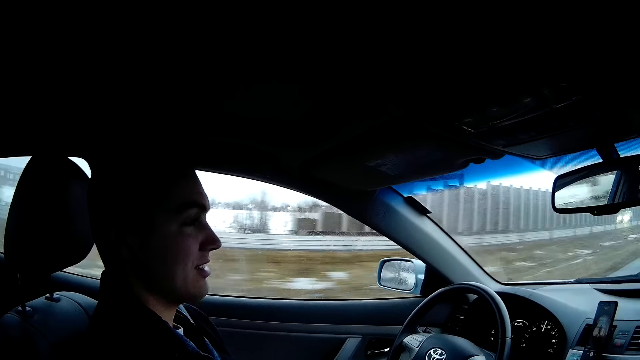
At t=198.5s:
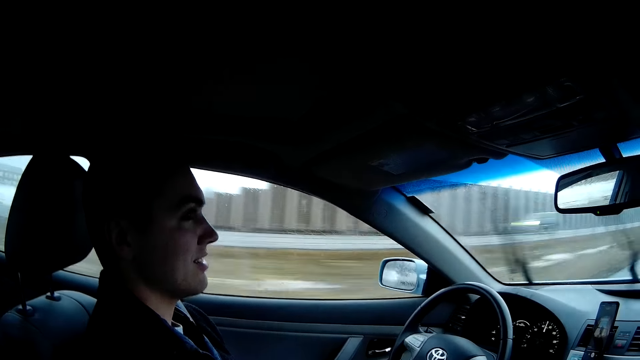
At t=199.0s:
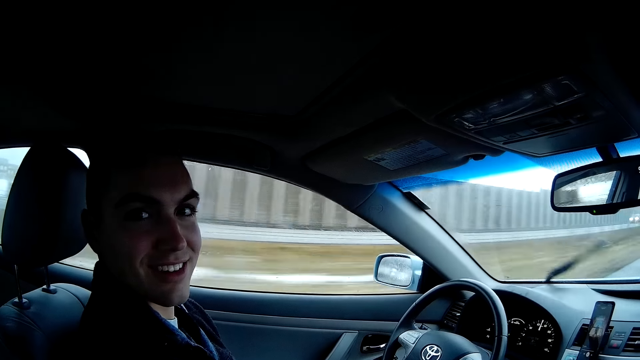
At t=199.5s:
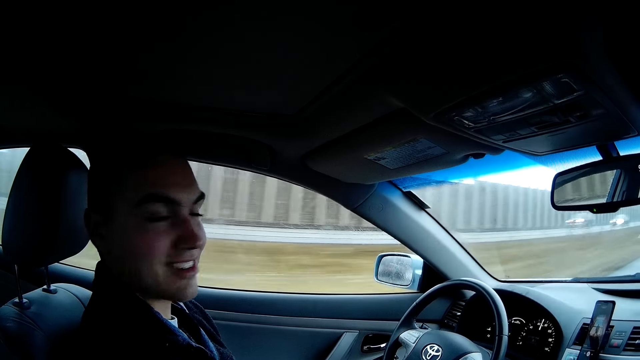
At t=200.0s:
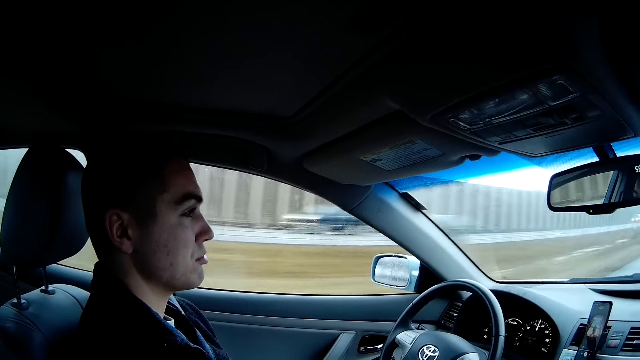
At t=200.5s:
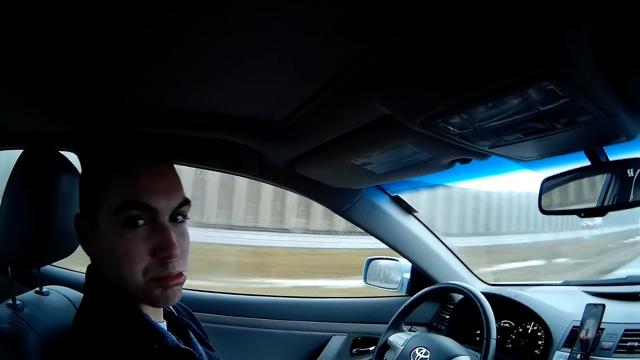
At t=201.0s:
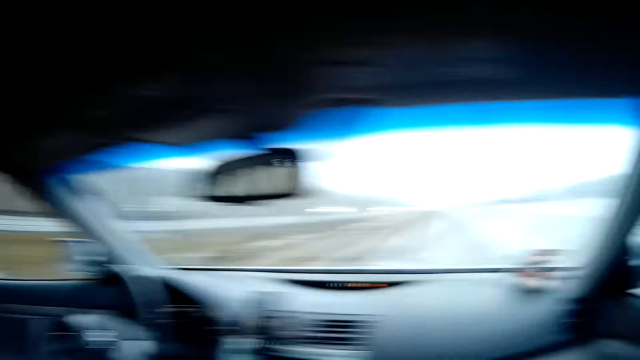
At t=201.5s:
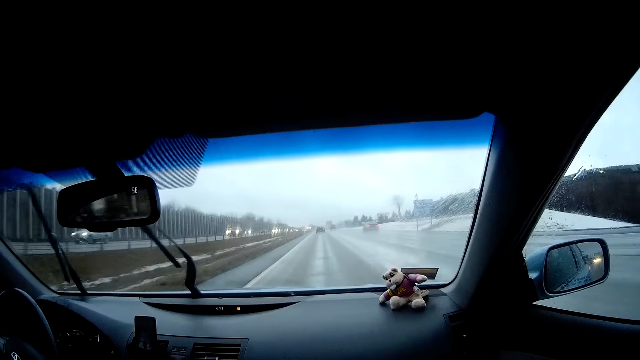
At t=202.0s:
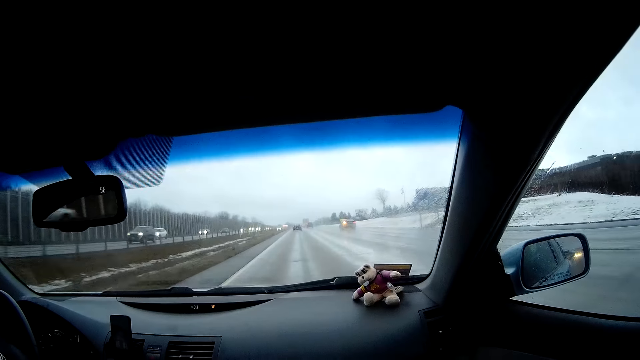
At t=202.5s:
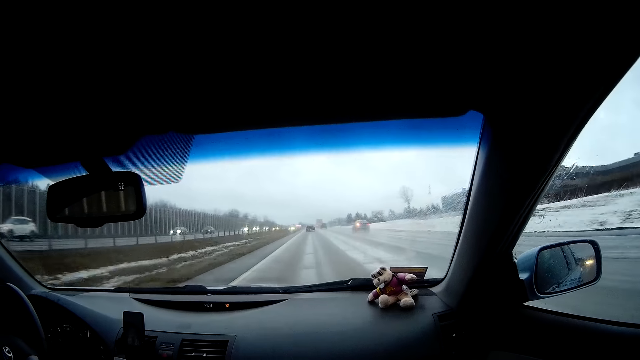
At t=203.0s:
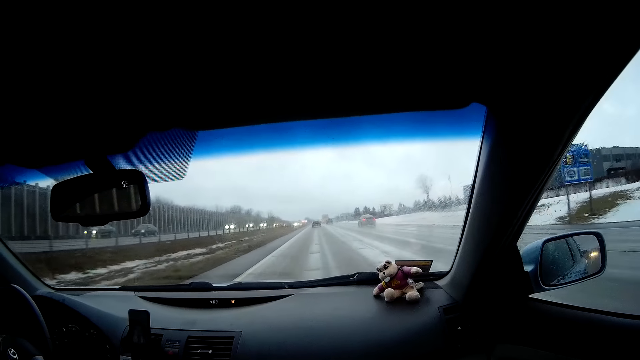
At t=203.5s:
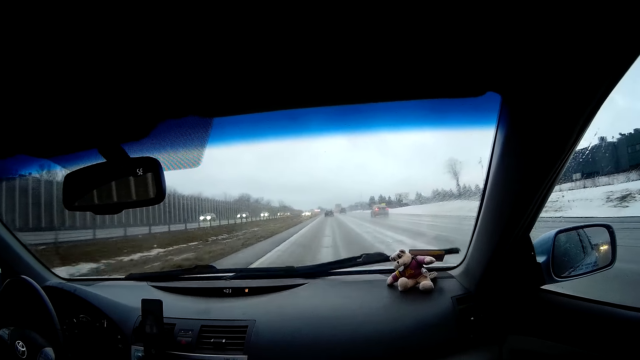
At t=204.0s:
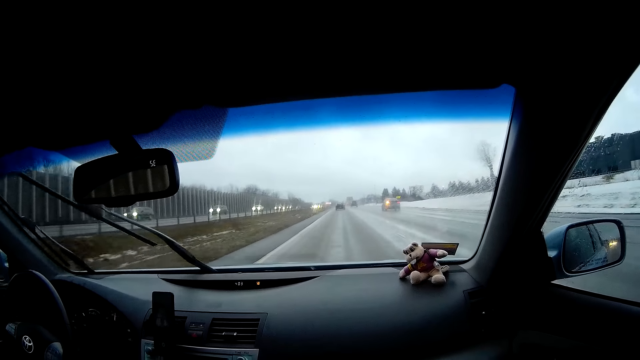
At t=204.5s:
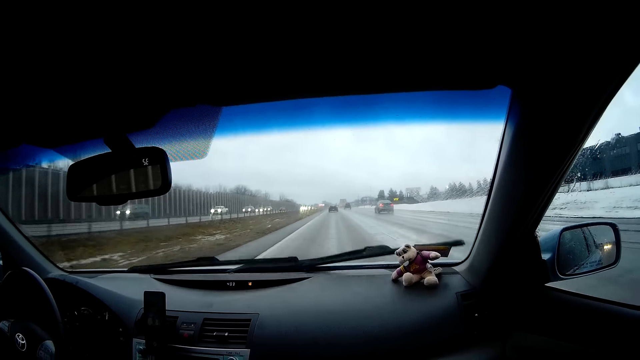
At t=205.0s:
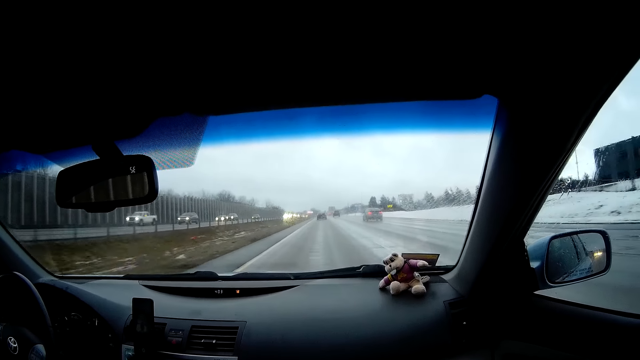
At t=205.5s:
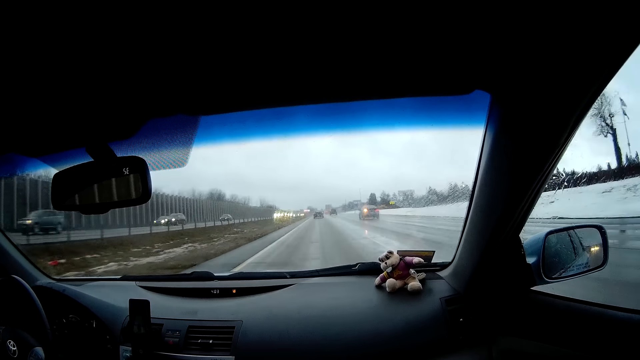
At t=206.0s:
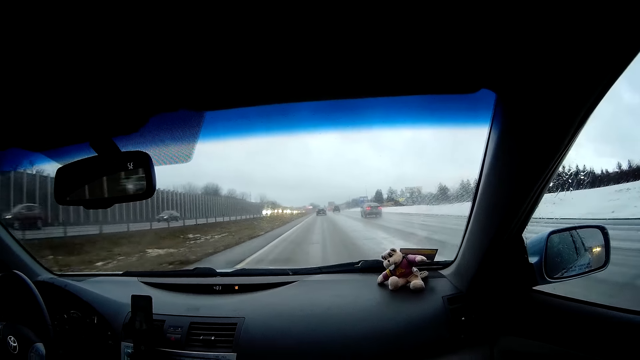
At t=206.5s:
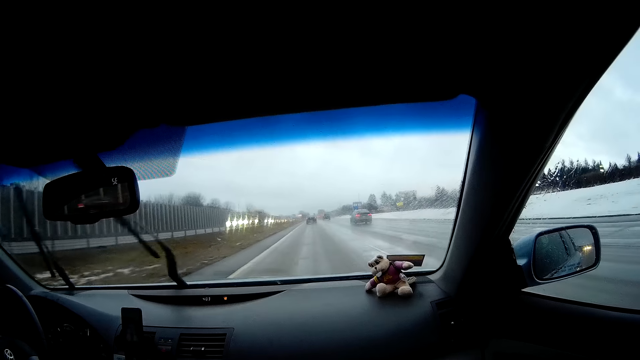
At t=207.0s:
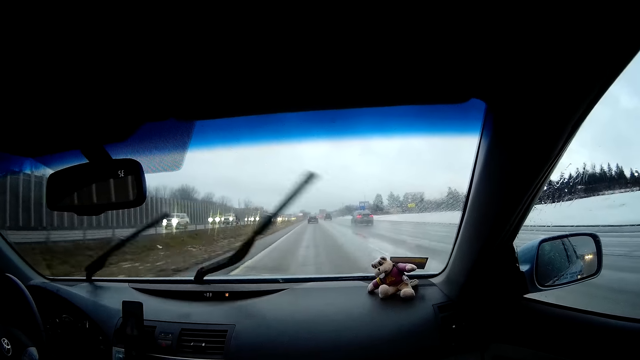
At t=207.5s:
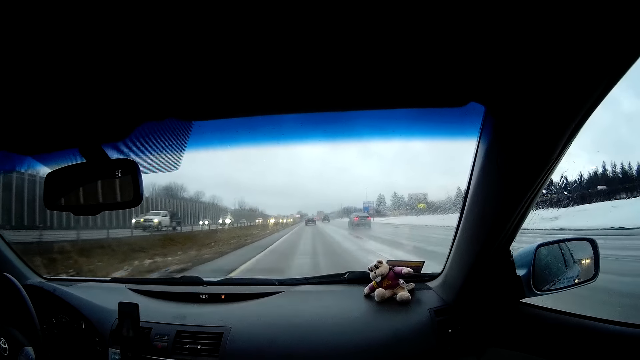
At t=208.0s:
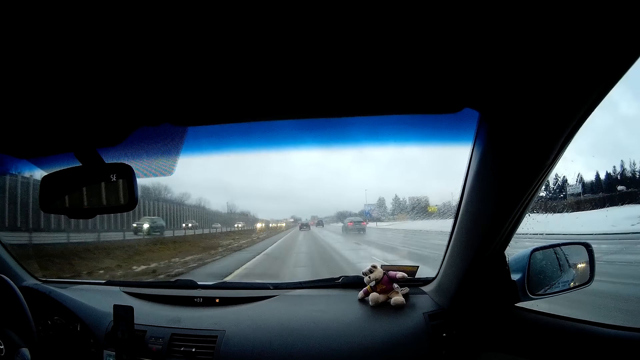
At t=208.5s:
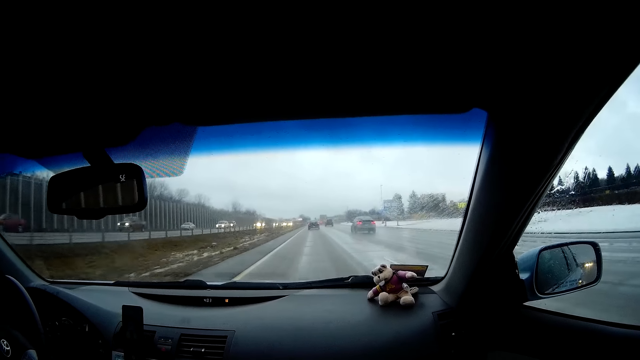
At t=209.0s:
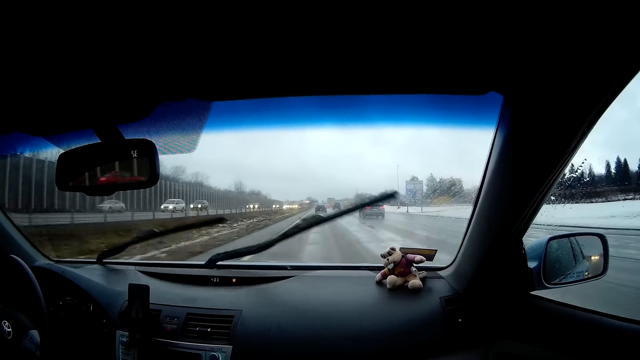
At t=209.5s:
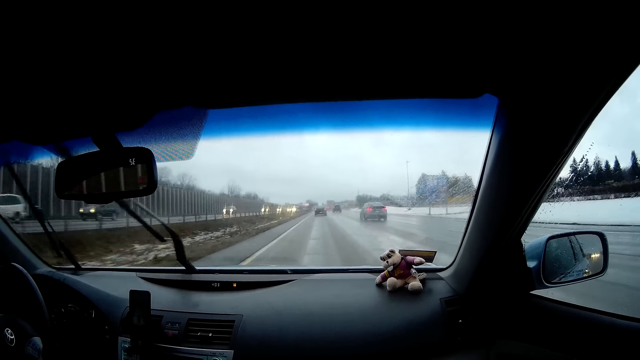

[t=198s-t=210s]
A man looks at the camera wearer. The man drives.

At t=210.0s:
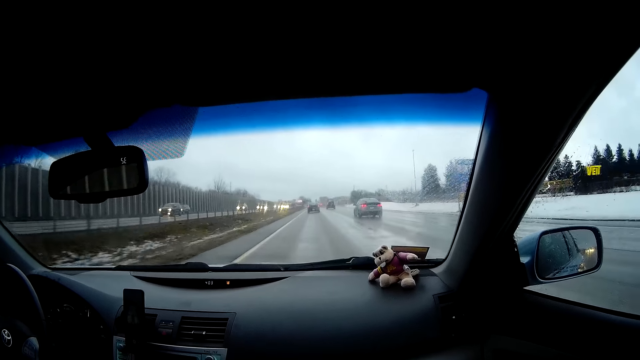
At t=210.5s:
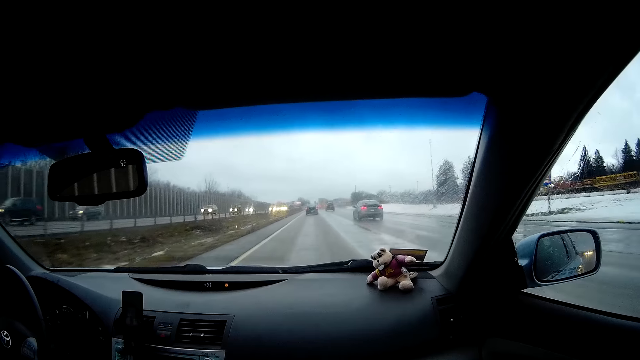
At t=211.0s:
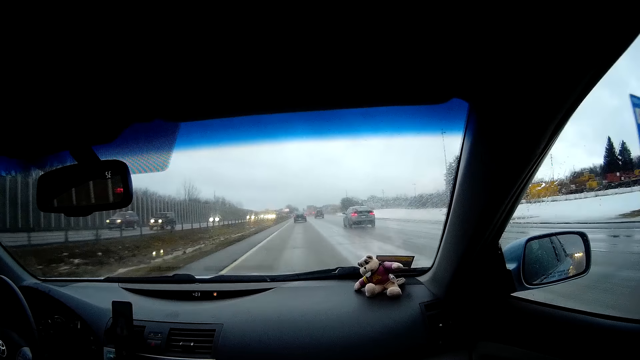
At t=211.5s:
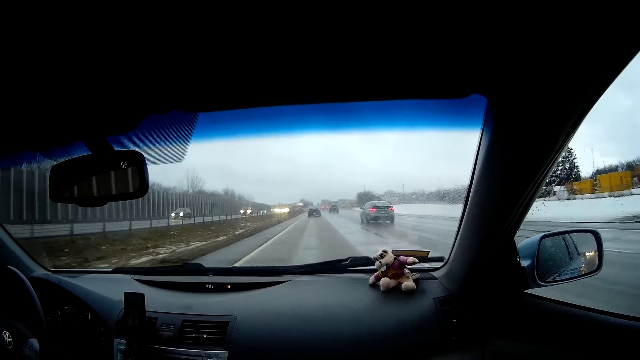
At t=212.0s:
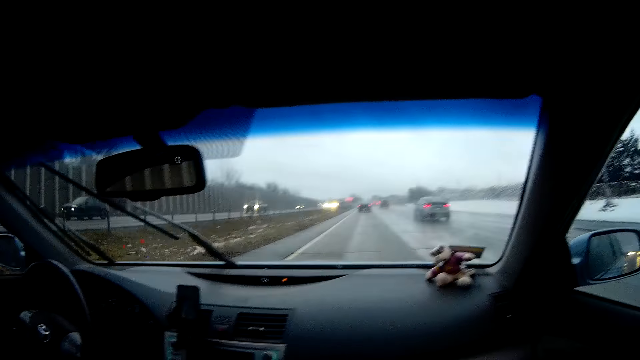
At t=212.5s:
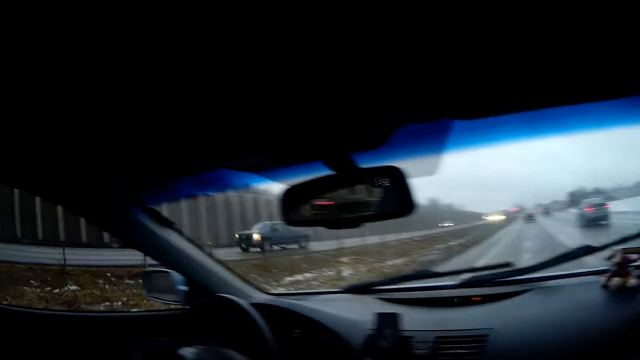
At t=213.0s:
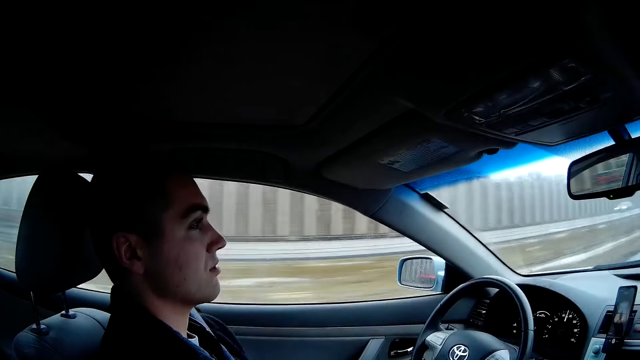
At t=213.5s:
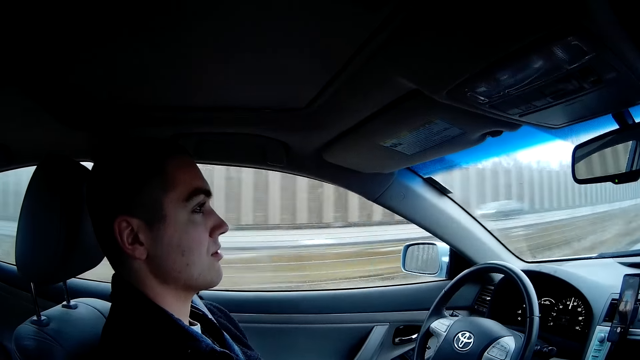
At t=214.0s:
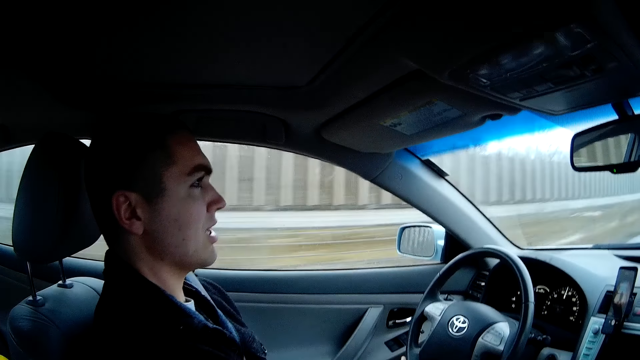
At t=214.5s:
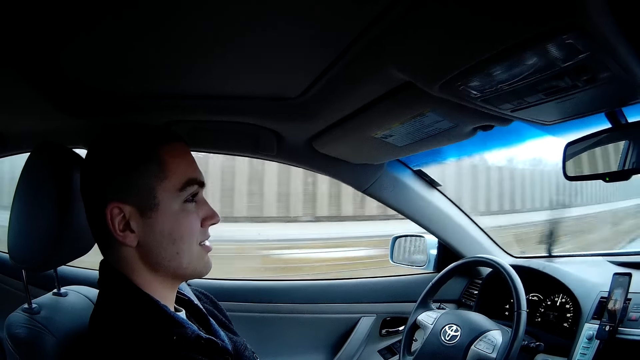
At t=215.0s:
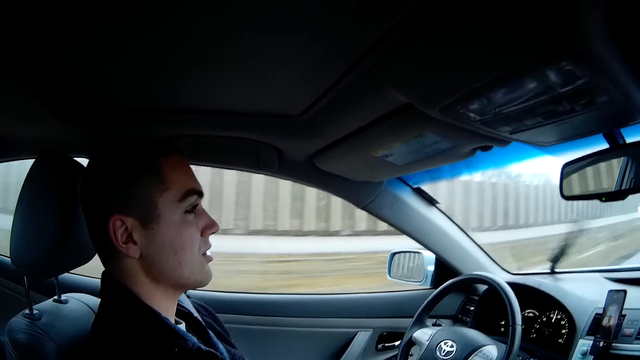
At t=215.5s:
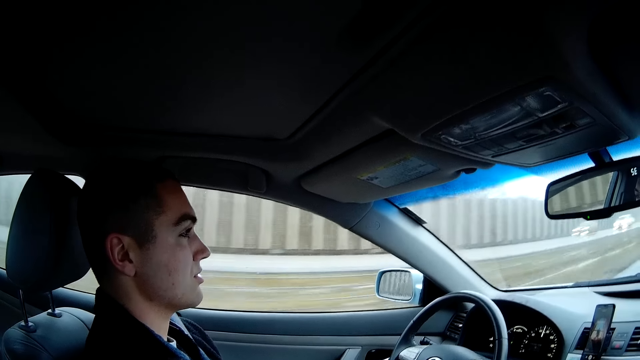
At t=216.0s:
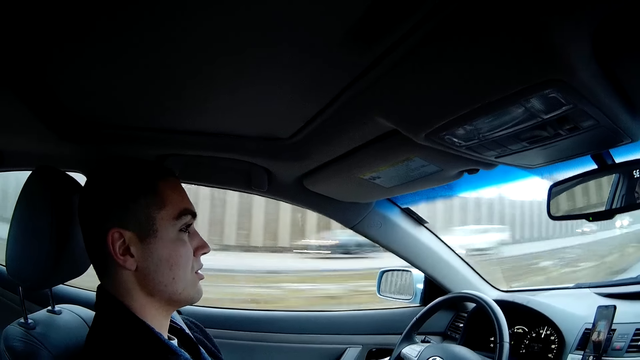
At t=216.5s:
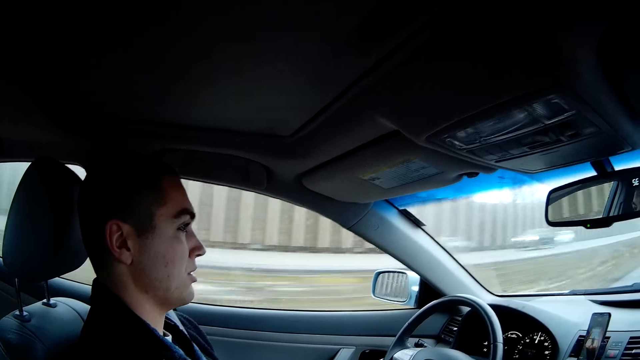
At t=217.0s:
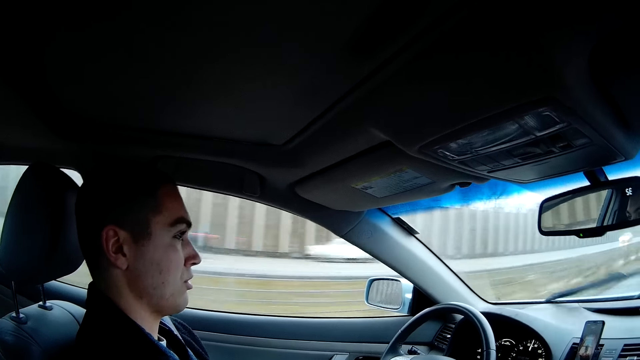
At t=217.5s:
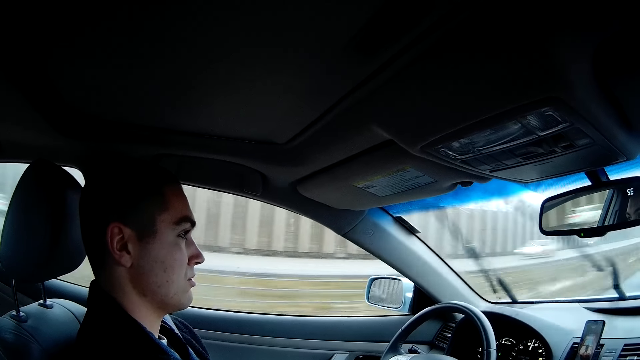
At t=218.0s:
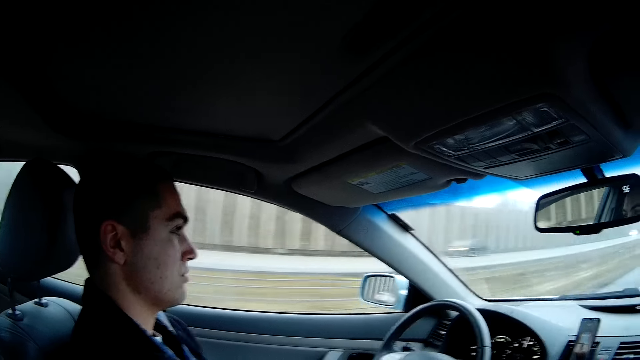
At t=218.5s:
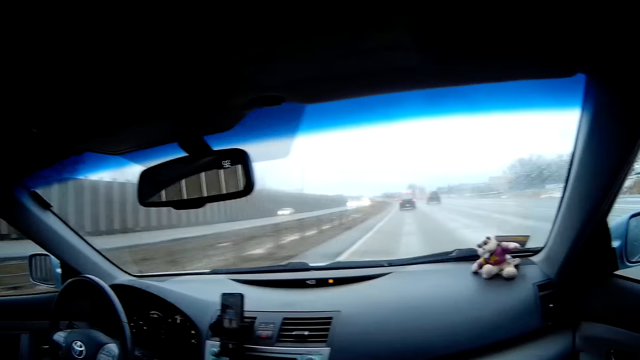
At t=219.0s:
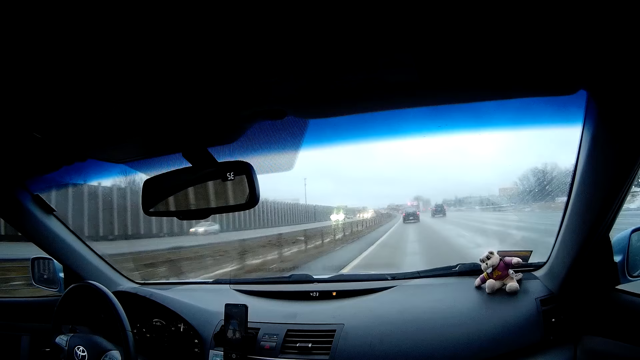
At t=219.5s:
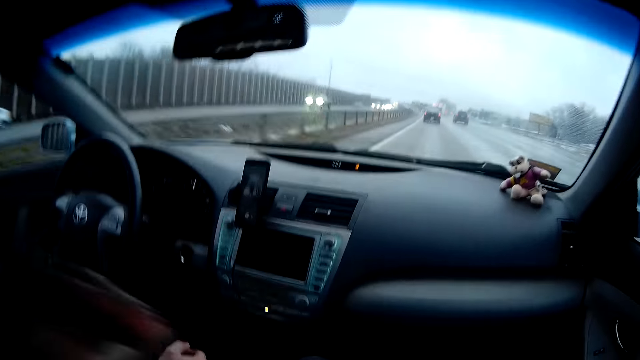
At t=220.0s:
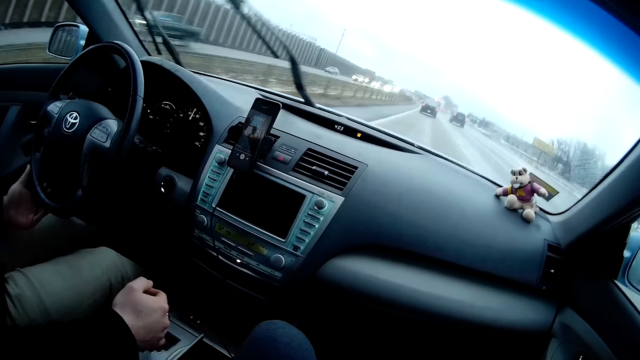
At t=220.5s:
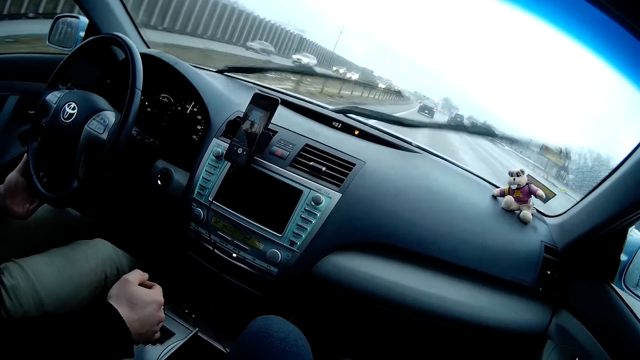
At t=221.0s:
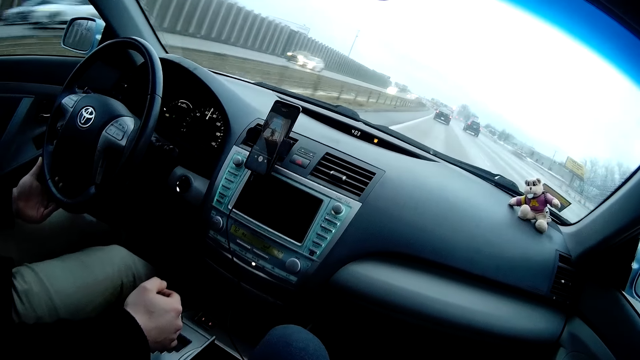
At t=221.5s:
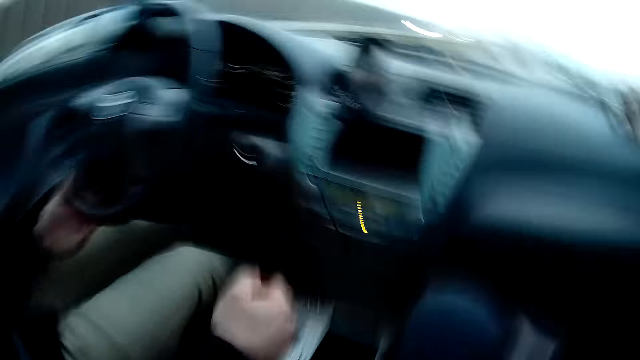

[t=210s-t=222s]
The camera wearer looks at the man. The man drives, talks to the camera wearer, drives the car and touches the gear.
